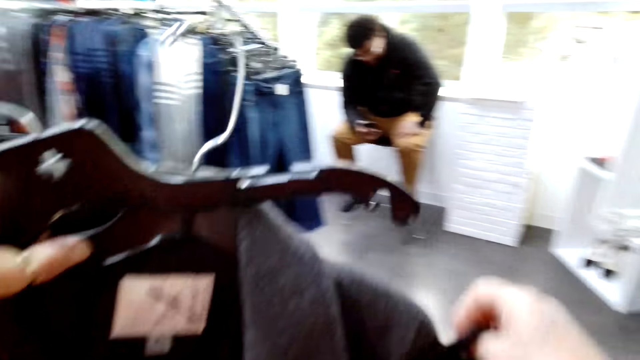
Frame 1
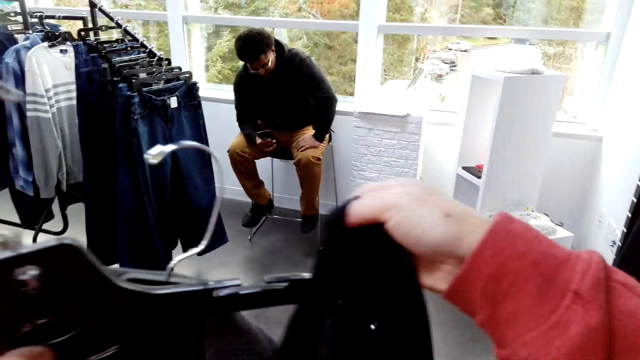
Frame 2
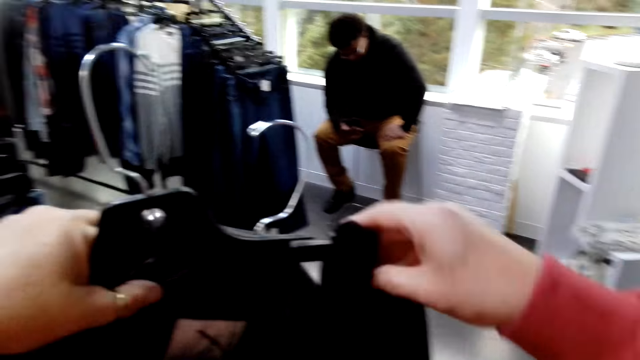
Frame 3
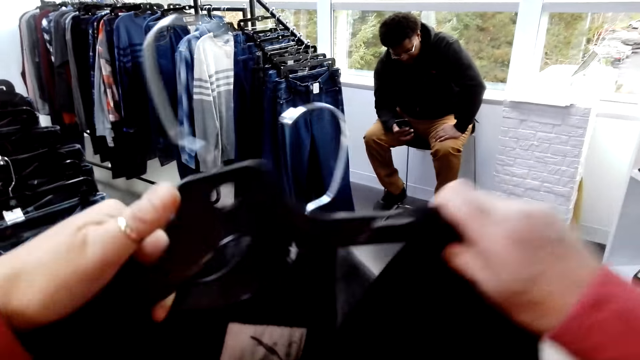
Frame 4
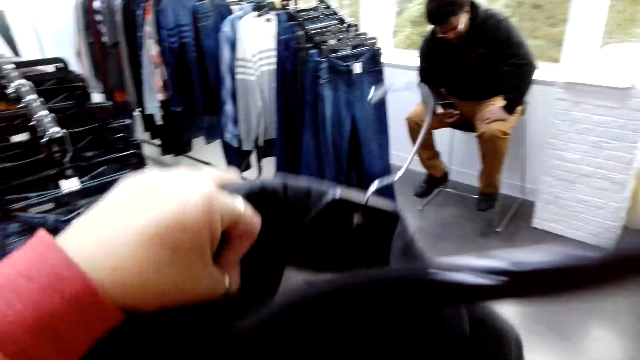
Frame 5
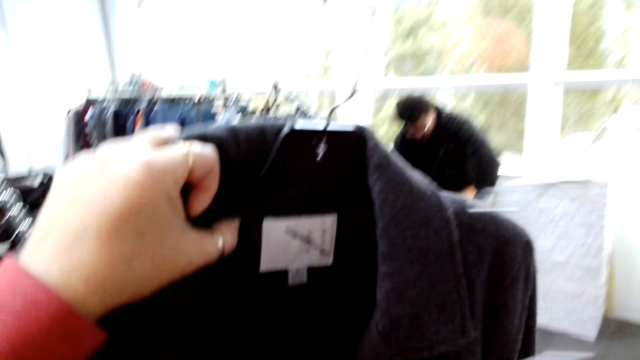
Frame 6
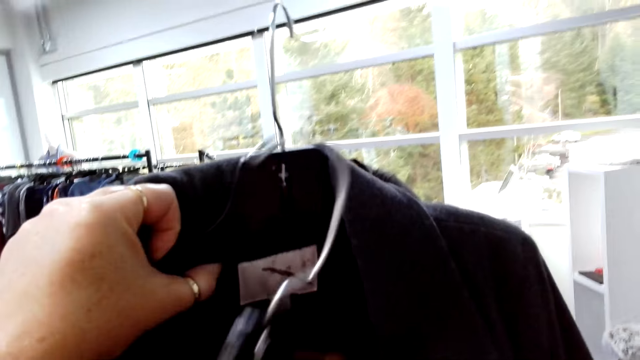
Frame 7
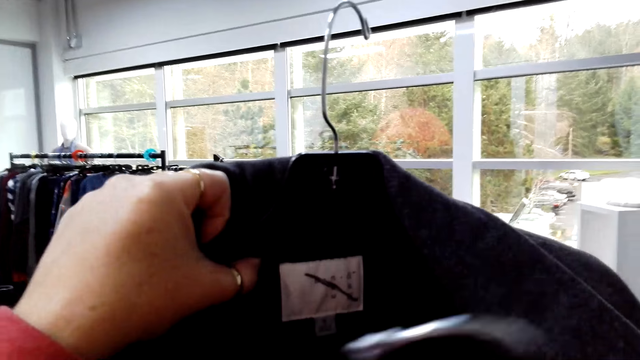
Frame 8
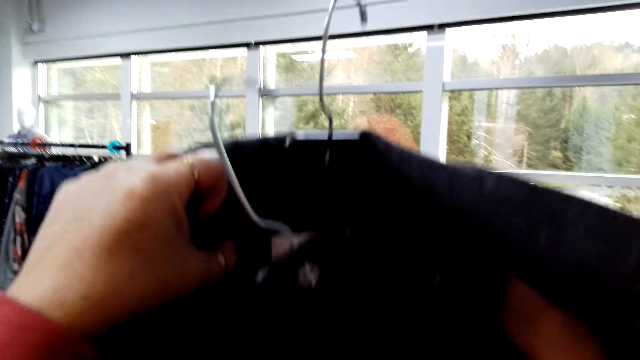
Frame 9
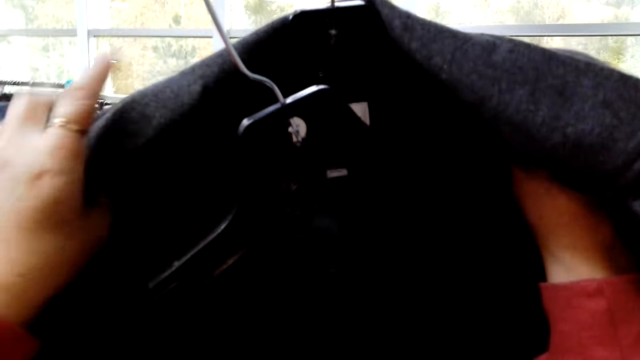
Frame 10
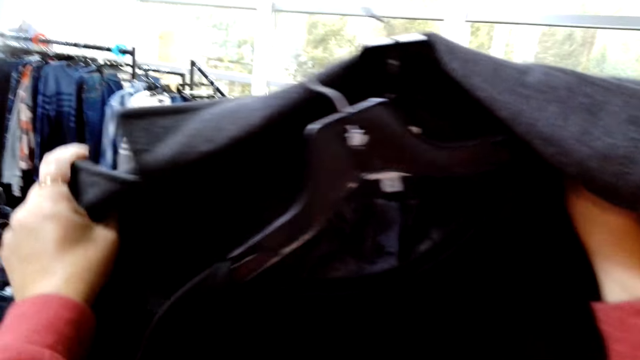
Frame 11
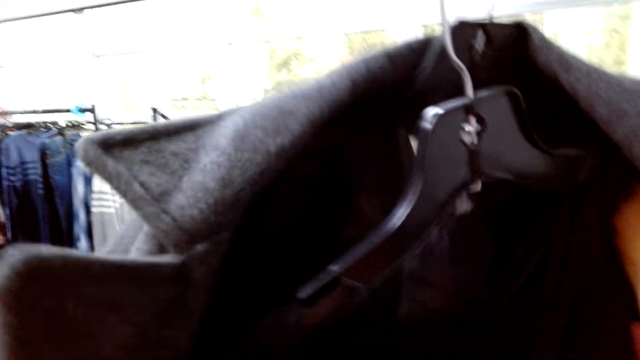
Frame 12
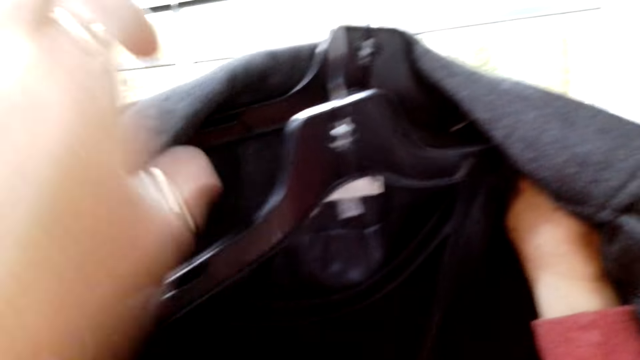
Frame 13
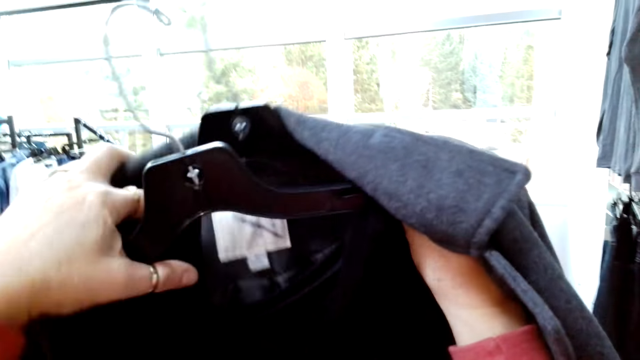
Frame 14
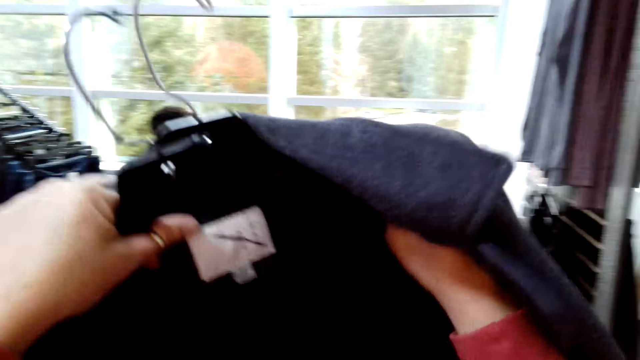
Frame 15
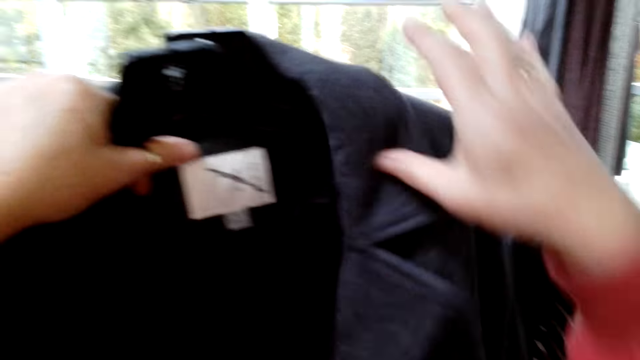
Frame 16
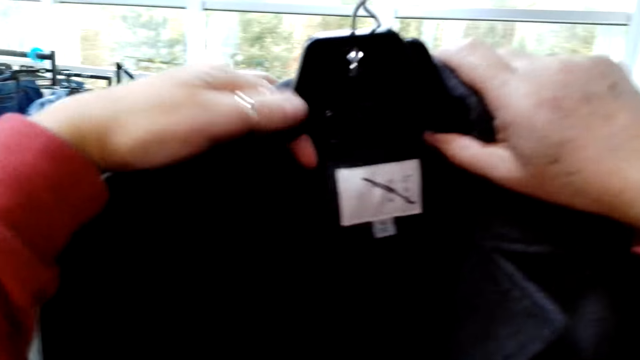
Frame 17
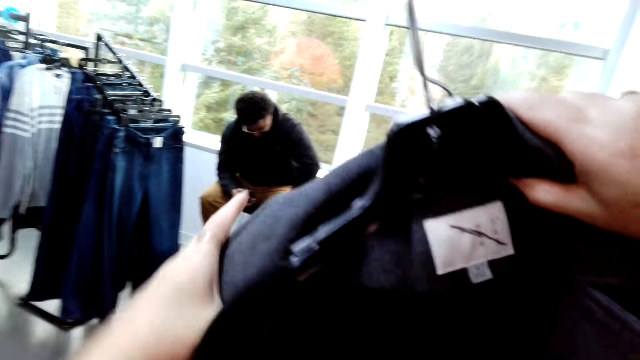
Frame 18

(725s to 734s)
The camera wearer puts the clothes on the hanger.

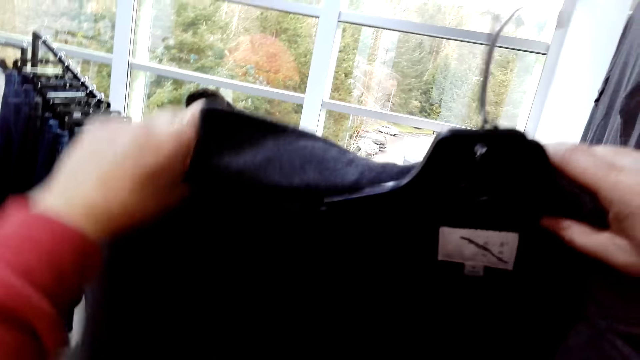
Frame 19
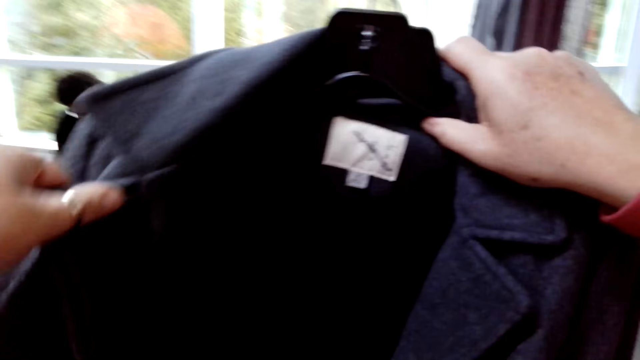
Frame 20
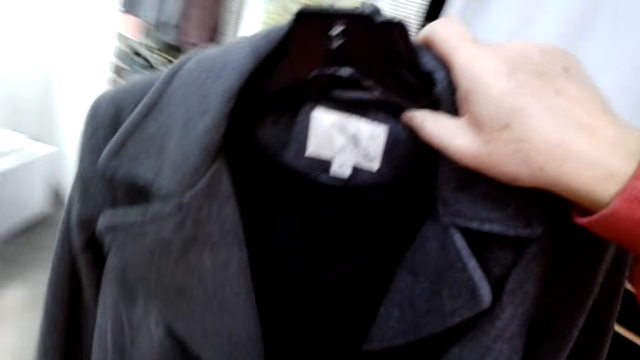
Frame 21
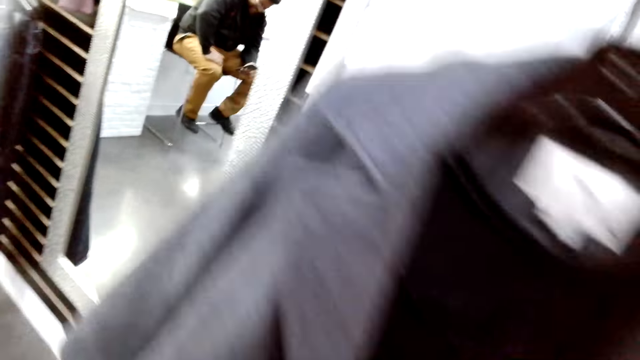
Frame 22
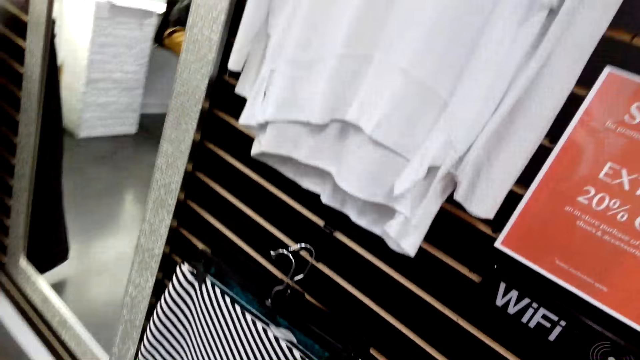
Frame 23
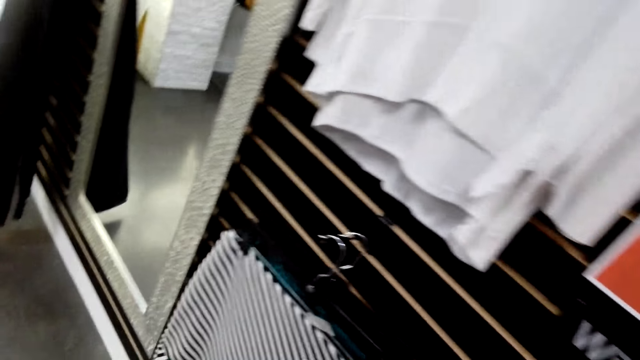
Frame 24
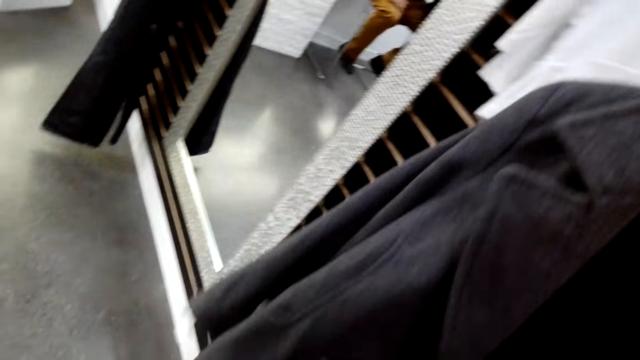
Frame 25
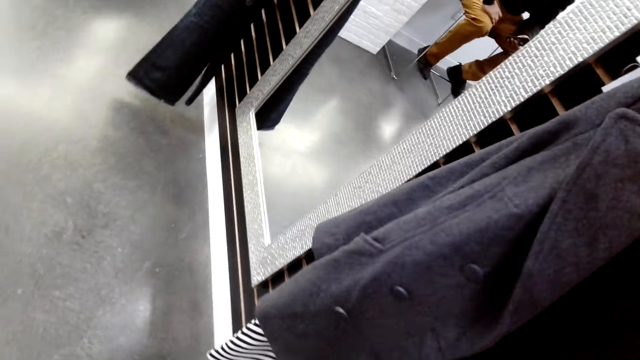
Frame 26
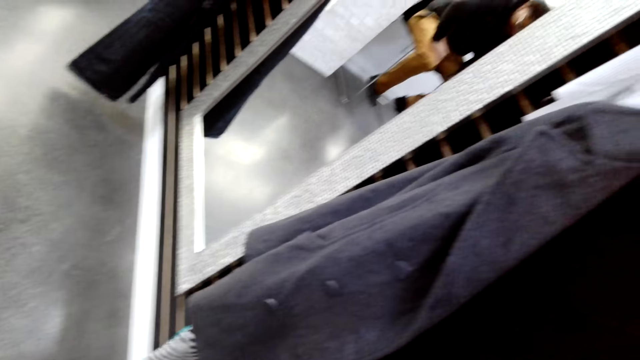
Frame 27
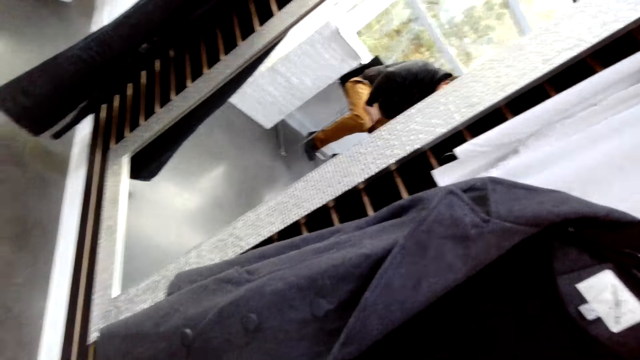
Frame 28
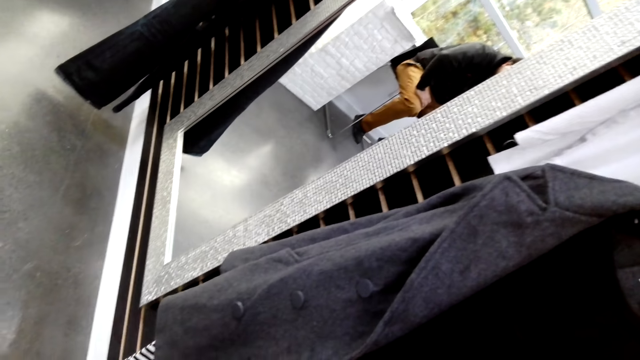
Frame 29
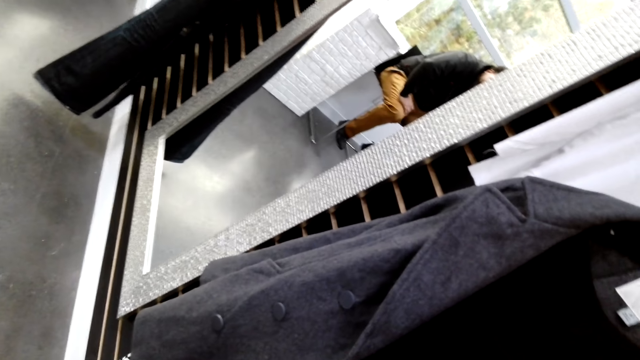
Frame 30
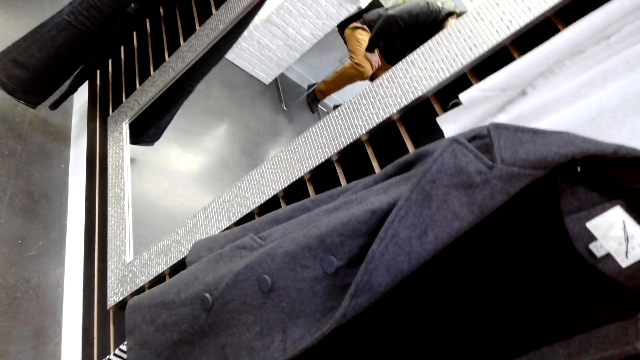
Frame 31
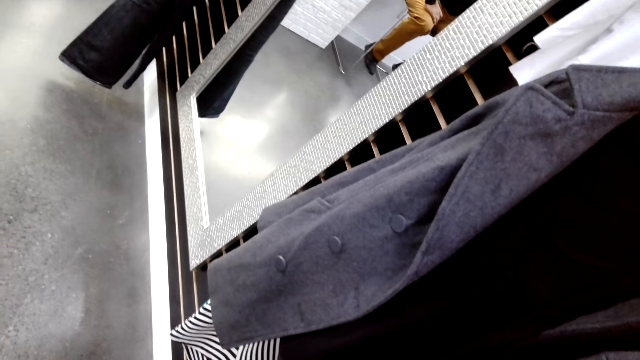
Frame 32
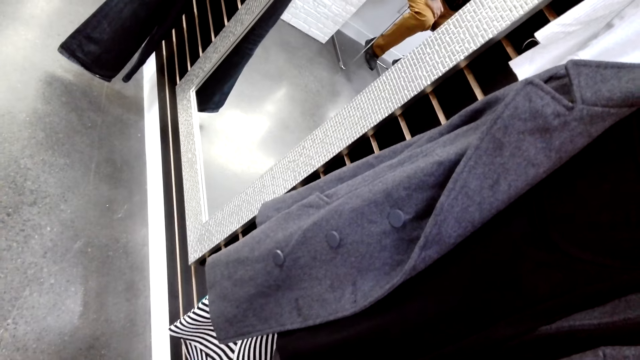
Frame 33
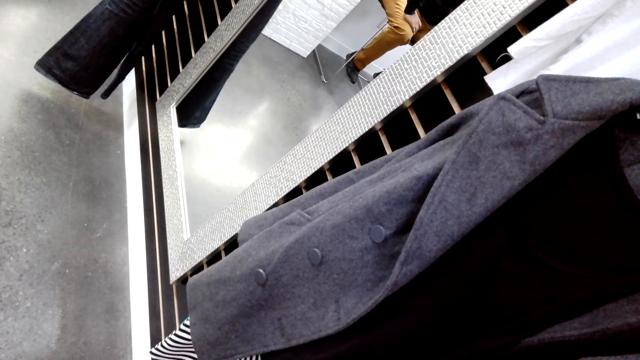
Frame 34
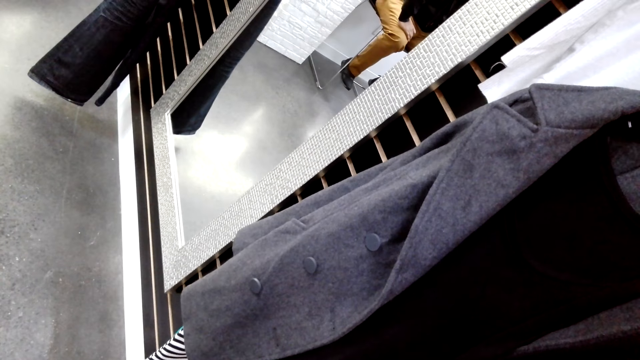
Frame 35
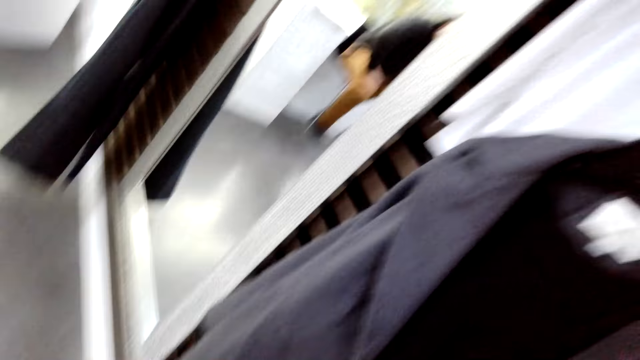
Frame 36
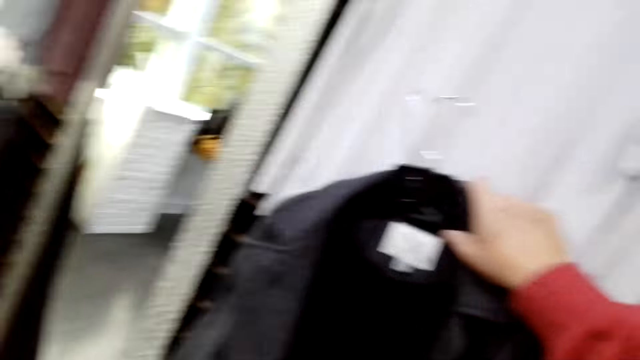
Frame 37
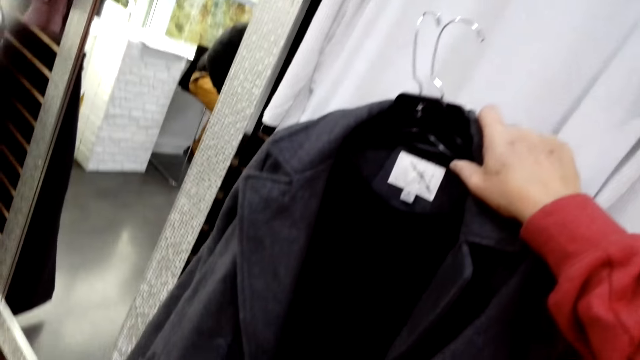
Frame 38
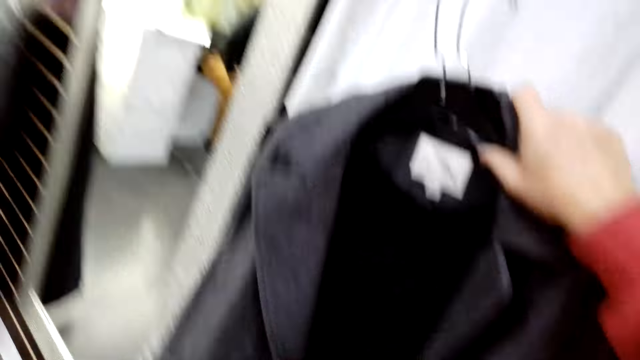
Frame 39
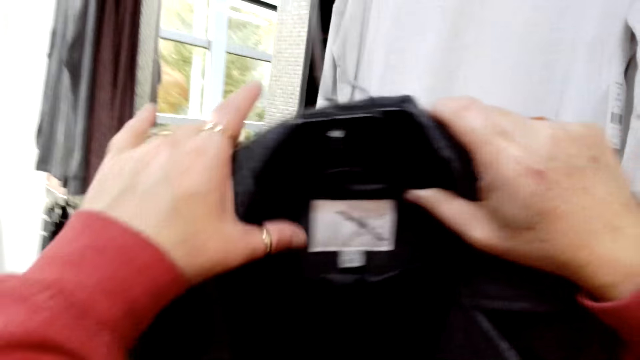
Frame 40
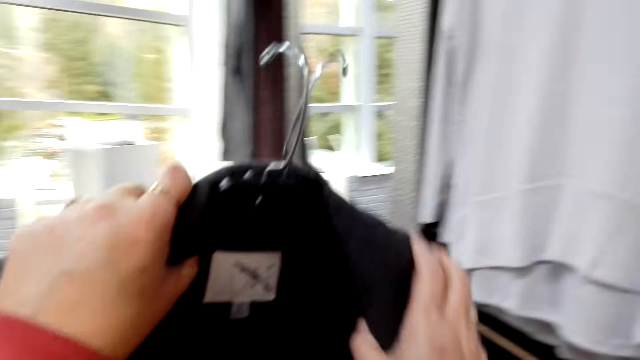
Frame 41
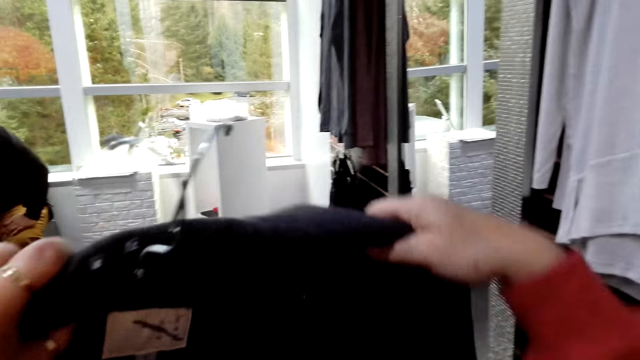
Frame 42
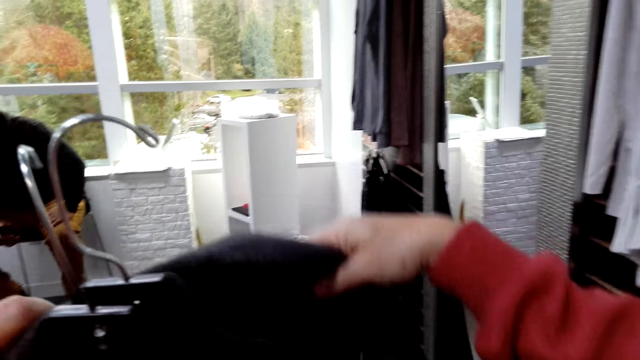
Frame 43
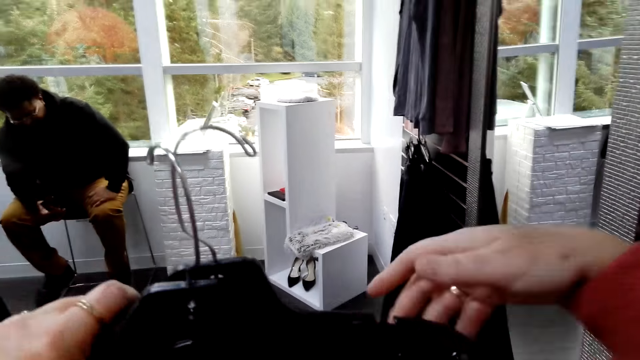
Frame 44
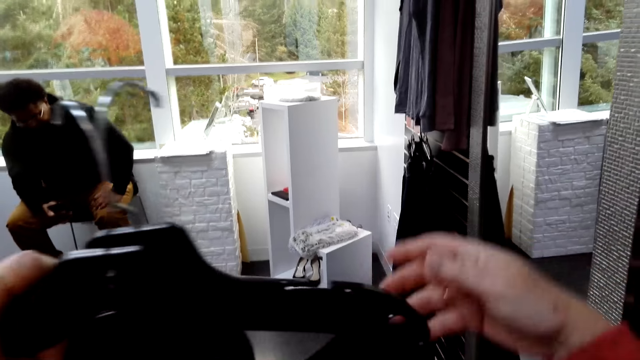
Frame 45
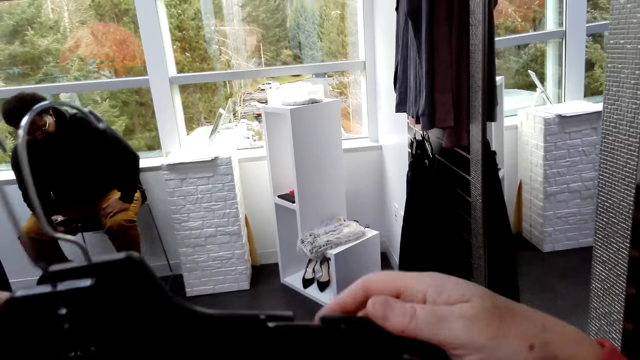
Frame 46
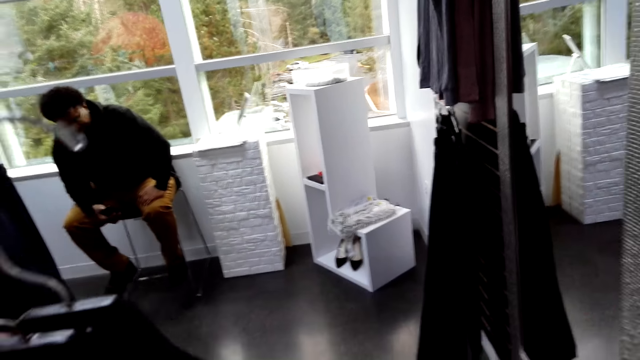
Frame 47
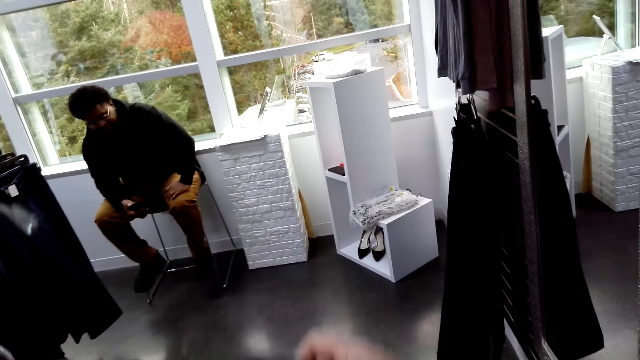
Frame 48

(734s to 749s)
The camera wearer stares at the clothes on the hand.
